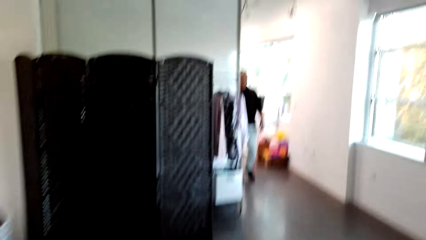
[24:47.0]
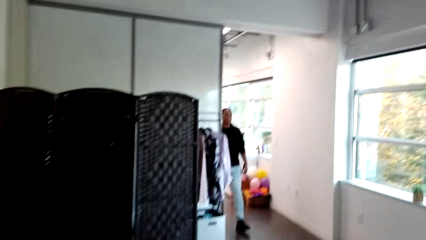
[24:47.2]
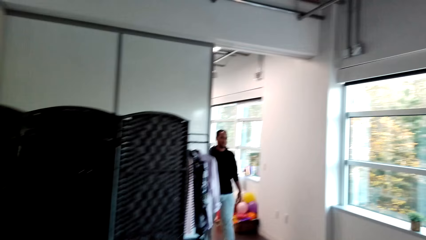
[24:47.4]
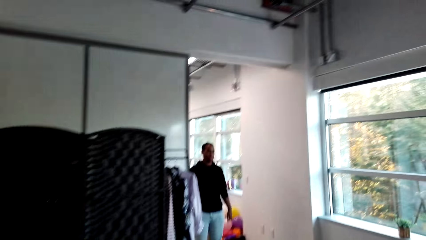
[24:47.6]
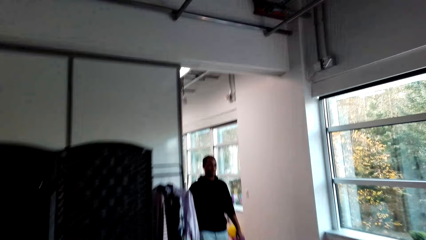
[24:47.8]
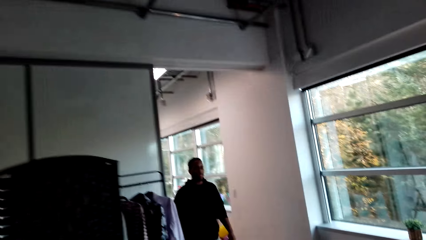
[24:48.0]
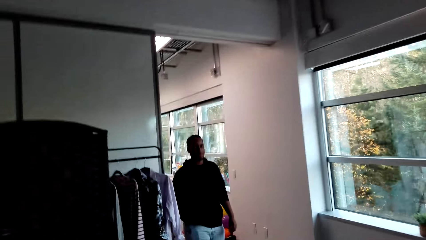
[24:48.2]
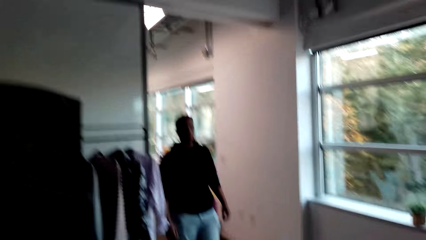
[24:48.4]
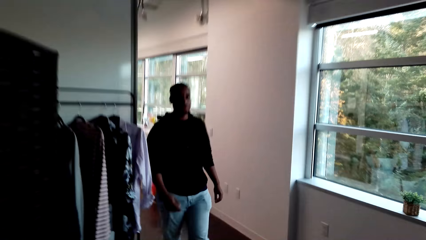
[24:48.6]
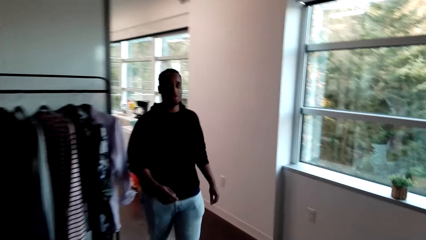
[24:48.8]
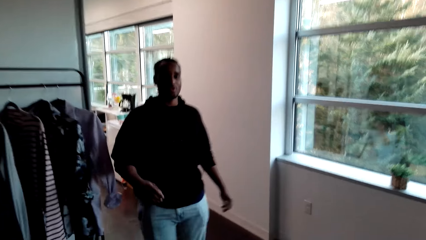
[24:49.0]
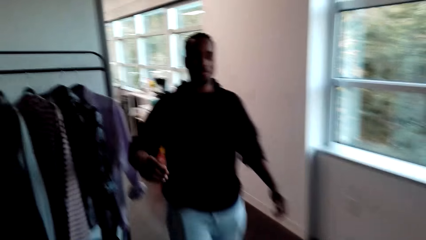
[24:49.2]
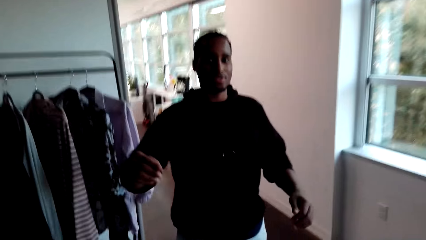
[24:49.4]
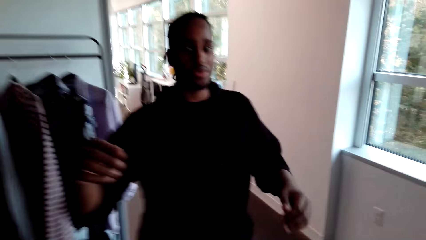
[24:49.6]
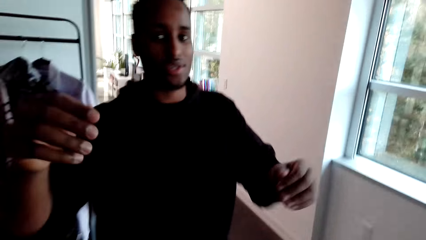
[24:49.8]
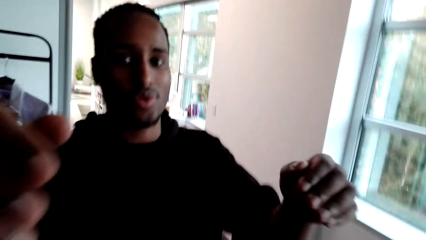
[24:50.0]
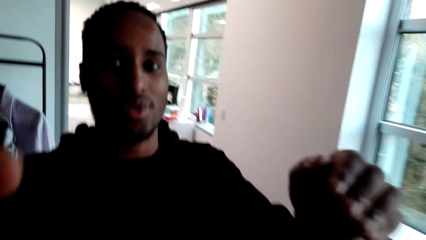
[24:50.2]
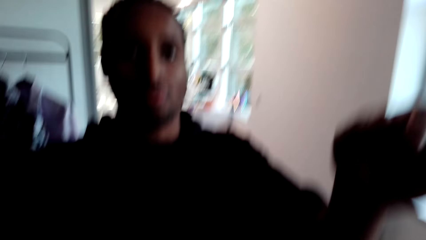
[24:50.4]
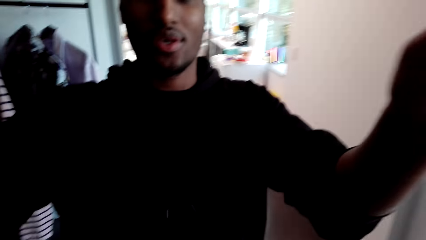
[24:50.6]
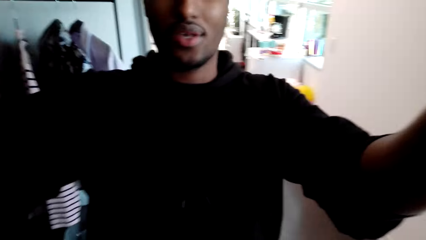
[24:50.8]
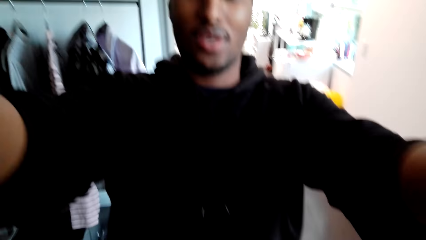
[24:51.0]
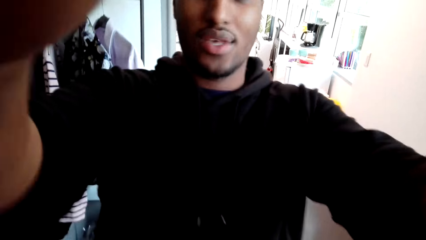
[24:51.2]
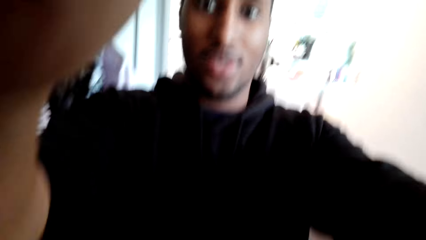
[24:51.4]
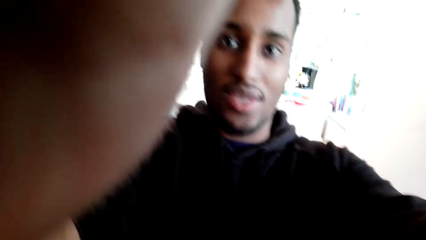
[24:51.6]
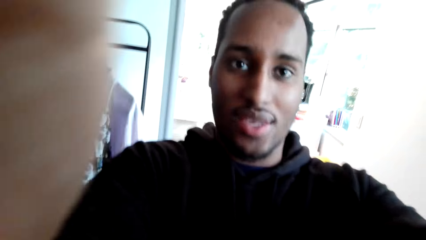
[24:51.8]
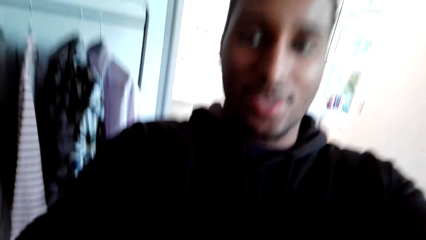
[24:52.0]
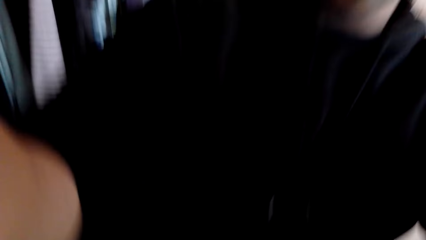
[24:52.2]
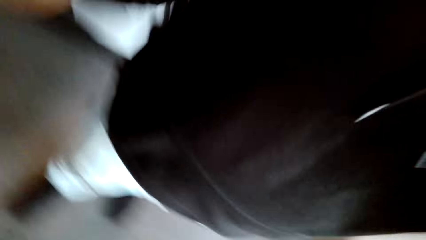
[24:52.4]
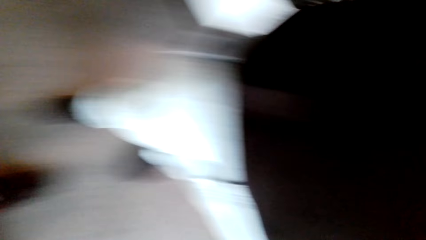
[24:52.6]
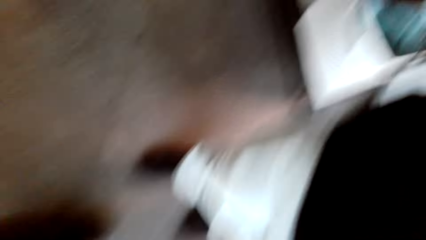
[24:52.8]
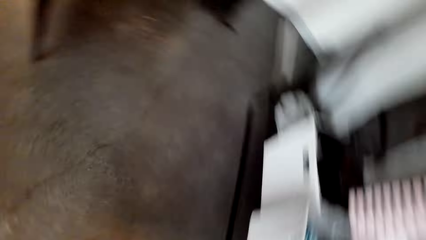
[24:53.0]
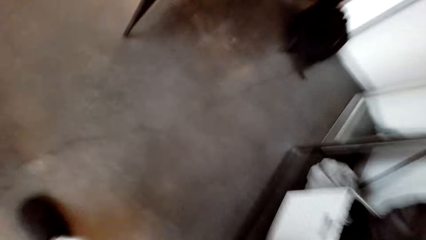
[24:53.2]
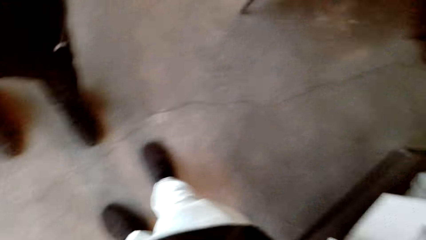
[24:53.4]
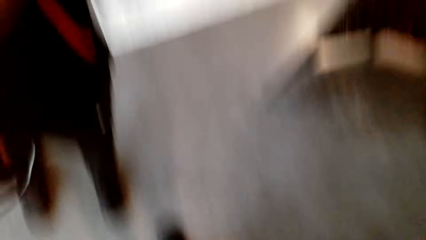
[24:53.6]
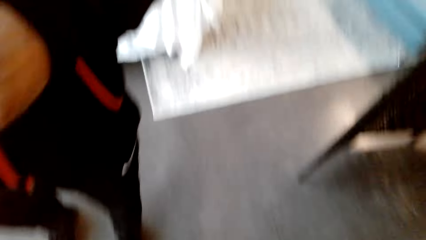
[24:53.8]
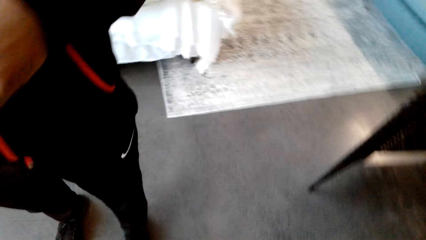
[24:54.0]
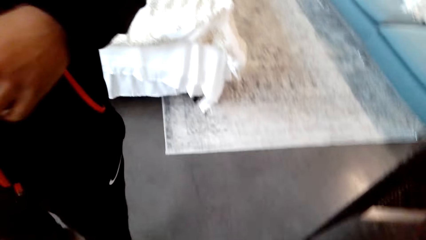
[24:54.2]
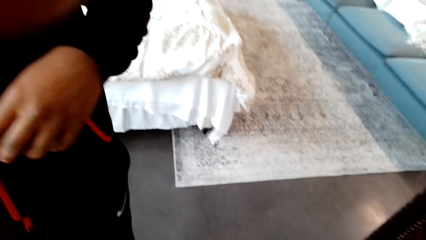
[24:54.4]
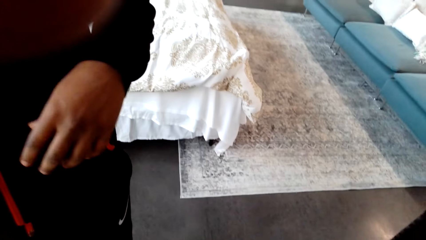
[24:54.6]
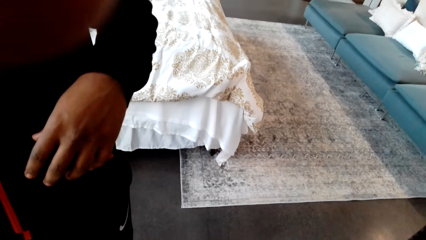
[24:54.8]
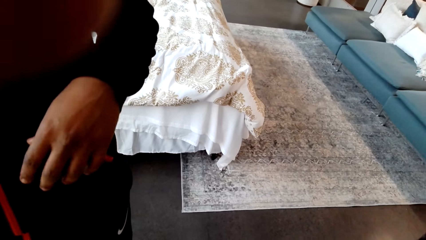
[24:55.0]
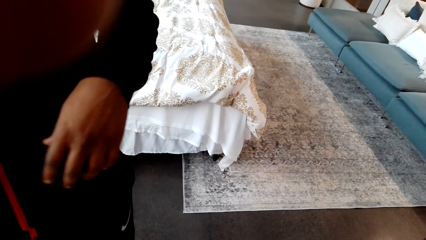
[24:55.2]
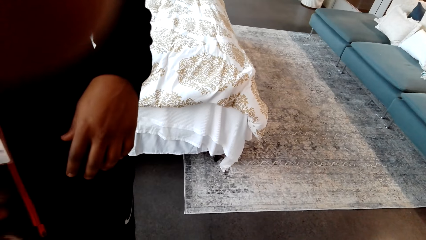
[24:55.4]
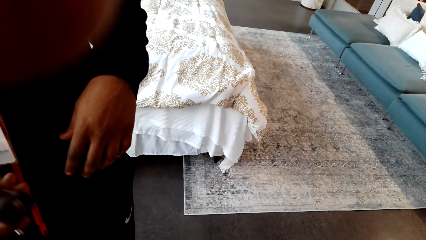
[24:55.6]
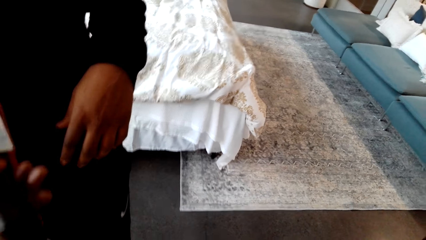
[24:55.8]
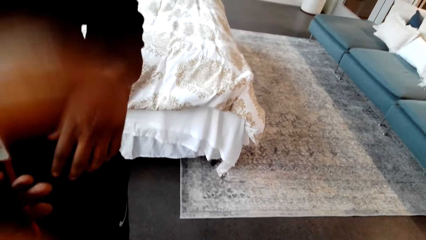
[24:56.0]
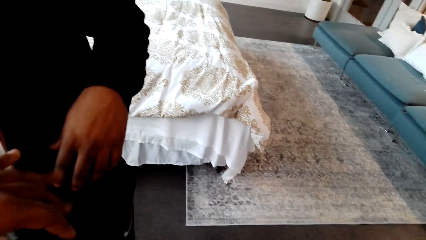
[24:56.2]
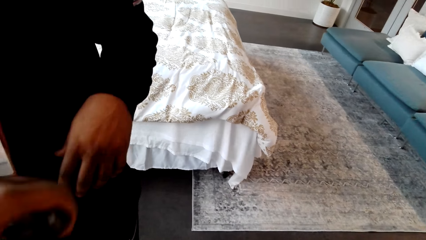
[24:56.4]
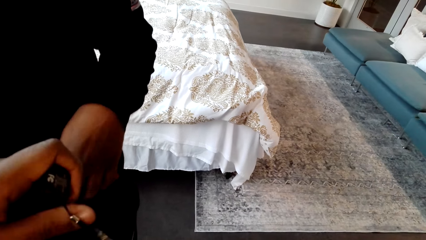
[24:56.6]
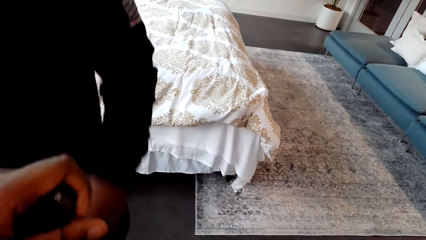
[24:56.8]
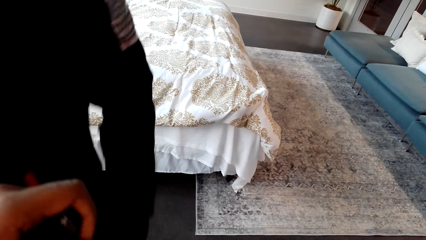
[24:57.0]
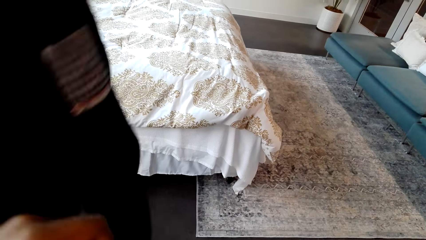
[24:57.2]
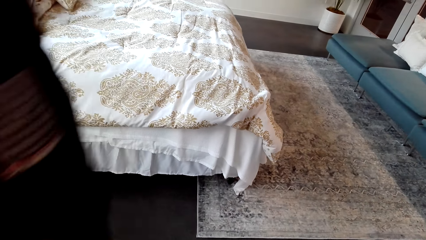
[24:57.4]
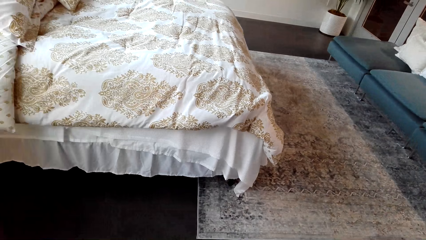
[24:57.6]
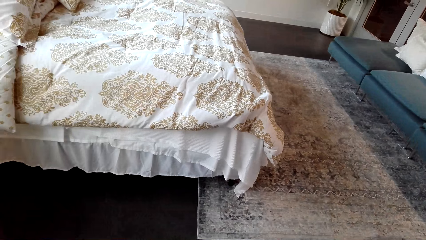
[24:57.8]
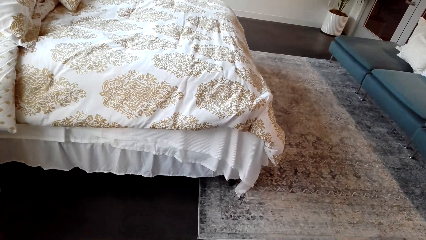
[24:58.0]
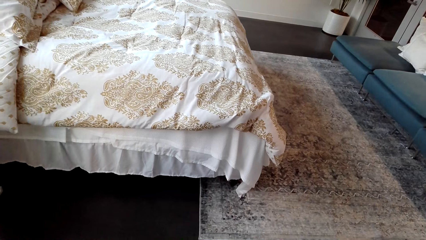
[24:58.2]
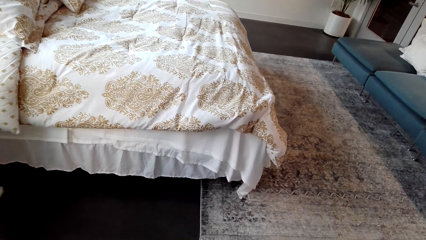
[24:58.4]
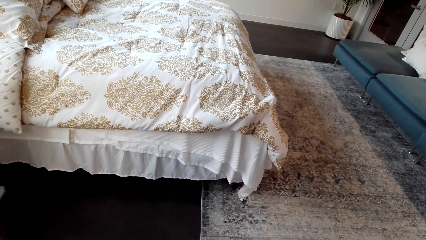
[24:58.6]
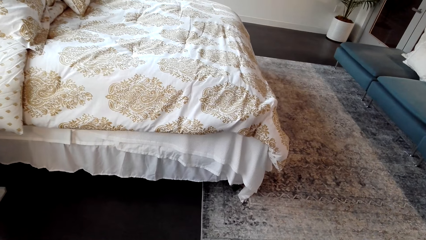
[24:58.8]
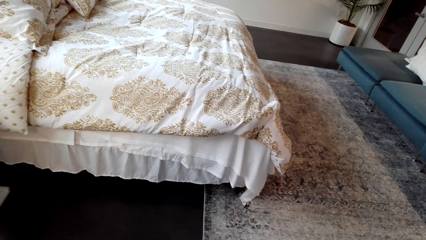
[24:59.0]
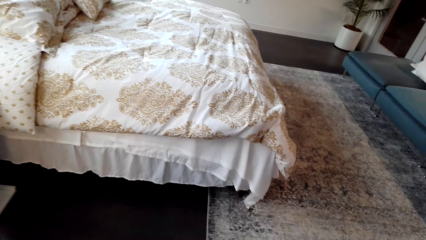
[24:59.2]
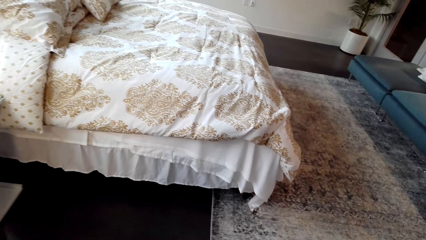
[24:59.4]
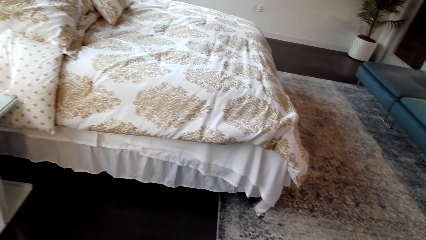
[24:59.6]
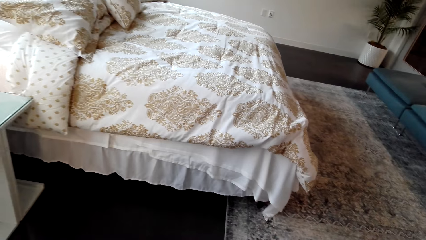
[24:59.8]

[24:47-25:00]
The camera wearer talks to a man. The man picks up the glasses and touches the camera. The camera wearer stands in the room.
